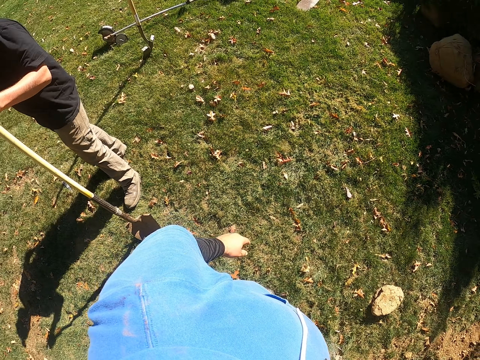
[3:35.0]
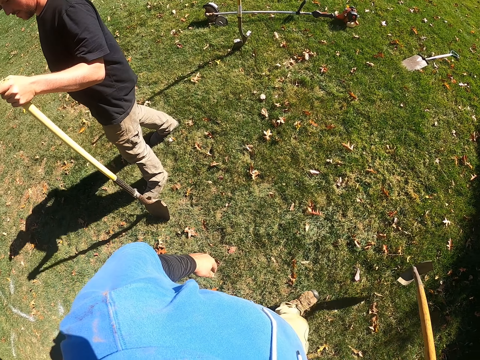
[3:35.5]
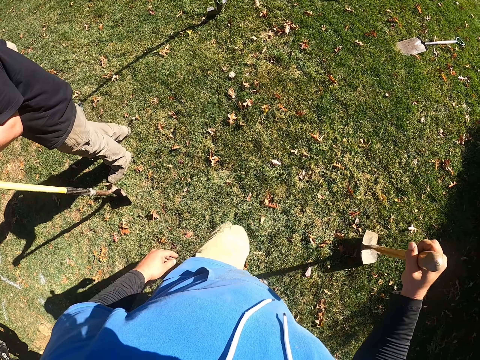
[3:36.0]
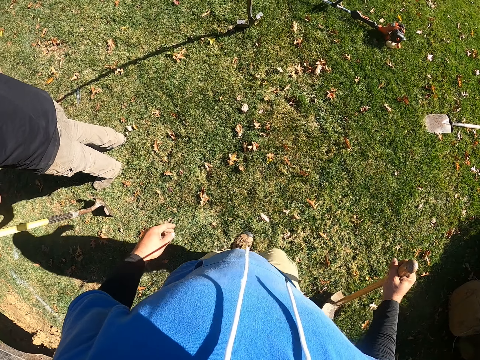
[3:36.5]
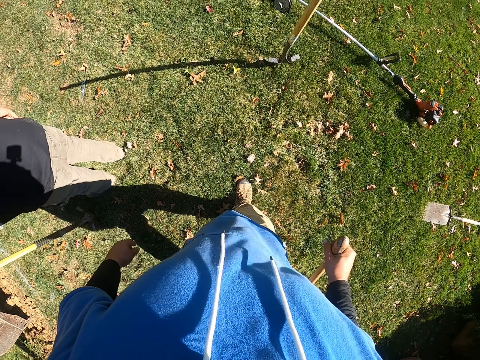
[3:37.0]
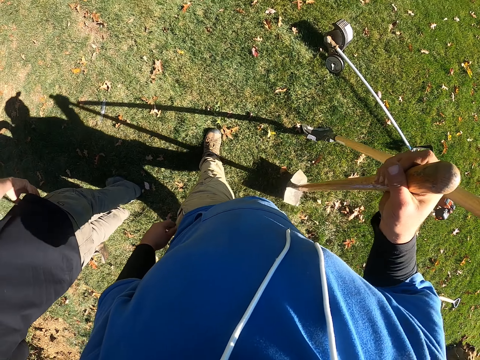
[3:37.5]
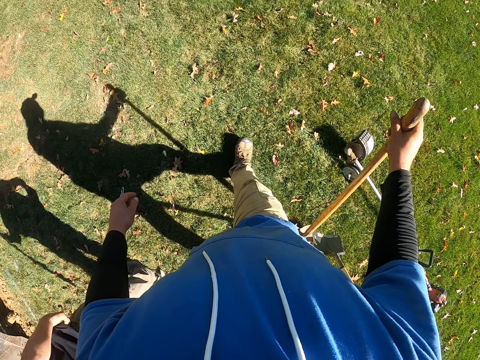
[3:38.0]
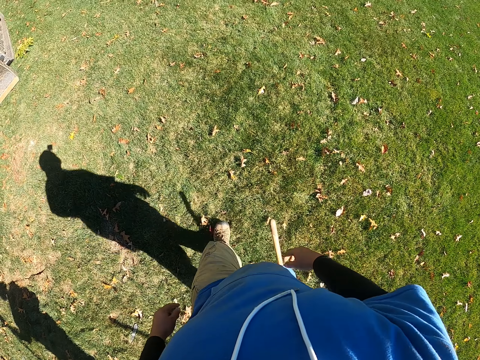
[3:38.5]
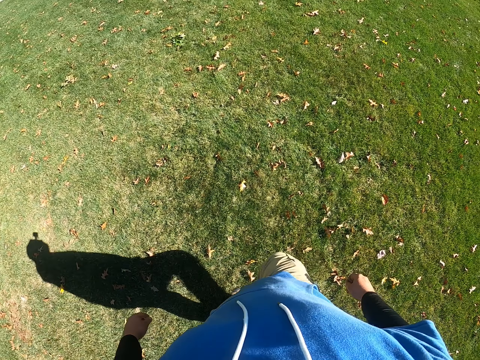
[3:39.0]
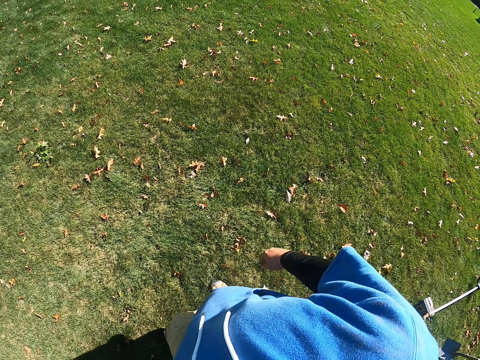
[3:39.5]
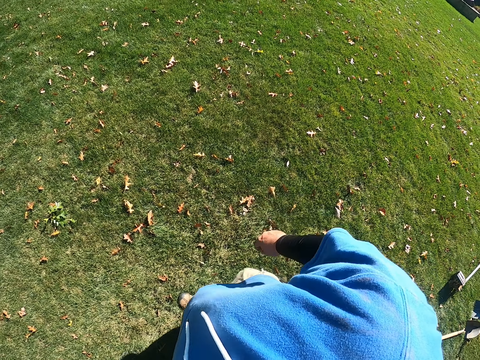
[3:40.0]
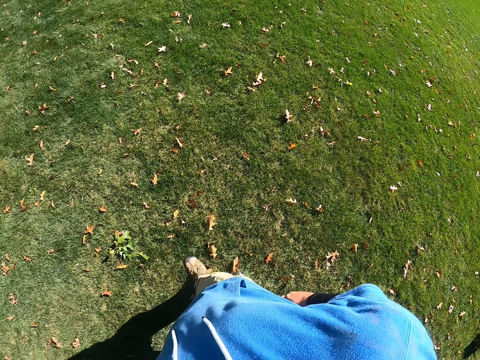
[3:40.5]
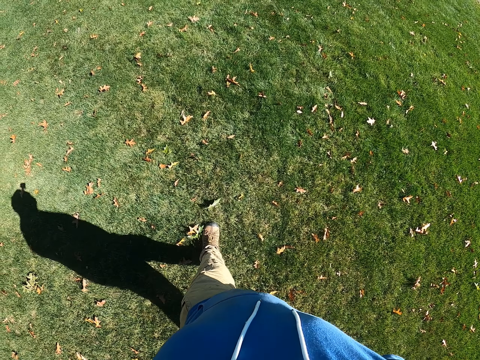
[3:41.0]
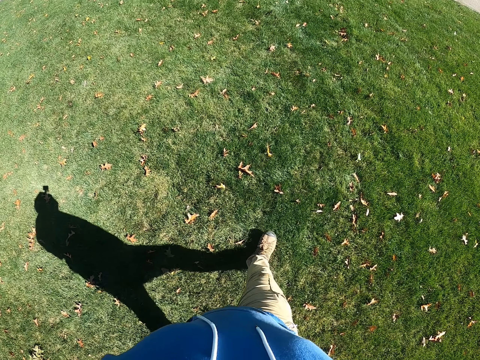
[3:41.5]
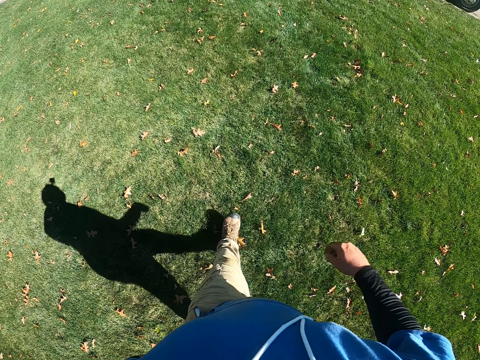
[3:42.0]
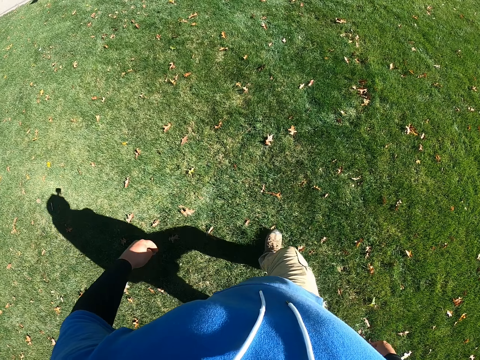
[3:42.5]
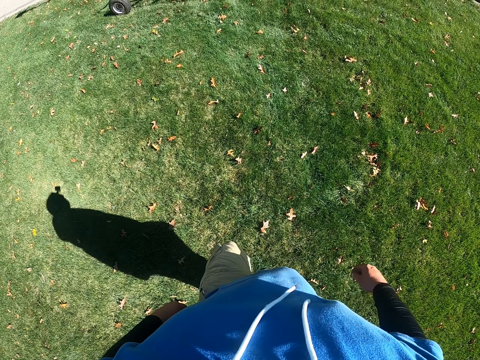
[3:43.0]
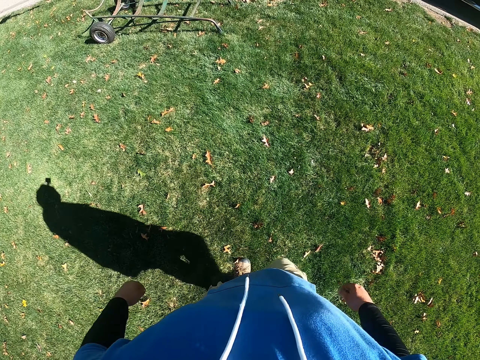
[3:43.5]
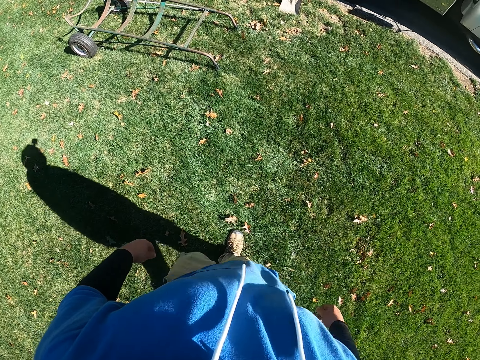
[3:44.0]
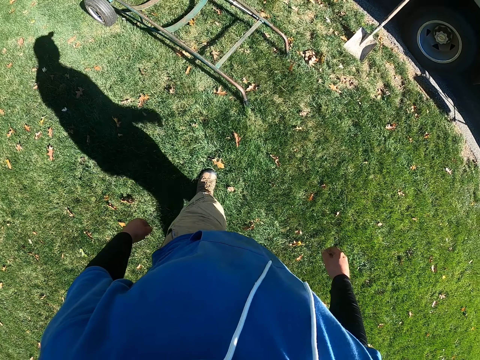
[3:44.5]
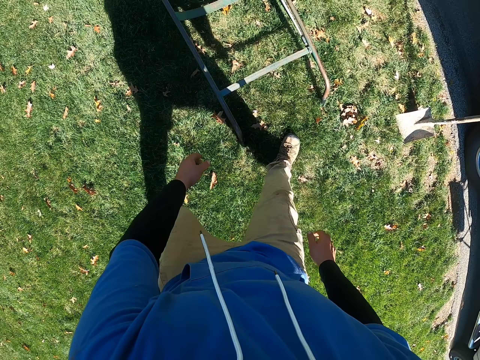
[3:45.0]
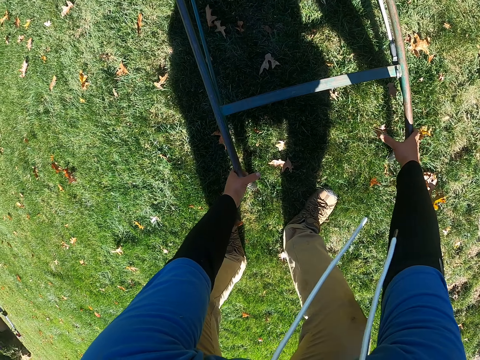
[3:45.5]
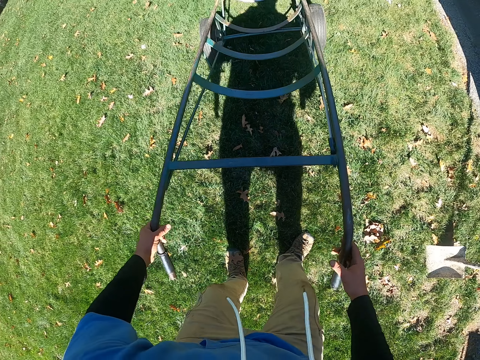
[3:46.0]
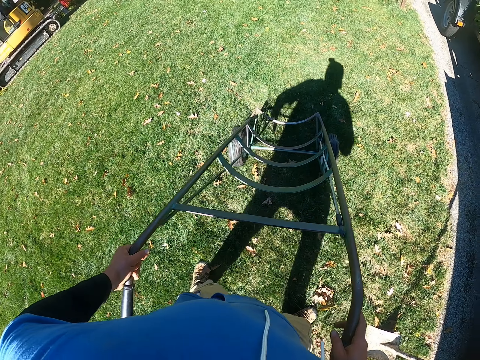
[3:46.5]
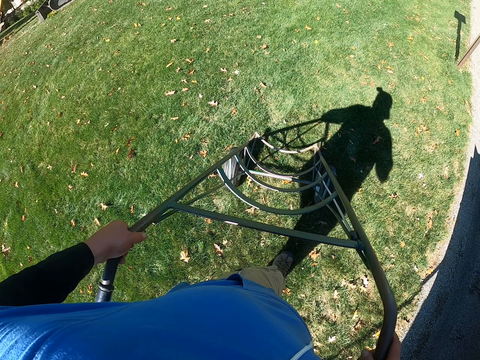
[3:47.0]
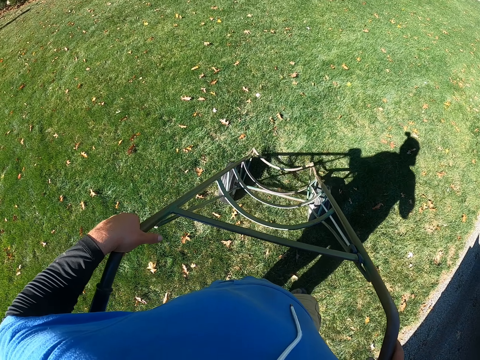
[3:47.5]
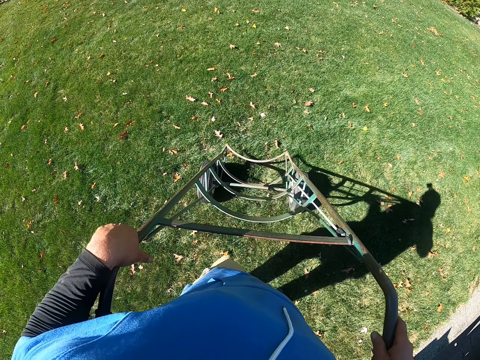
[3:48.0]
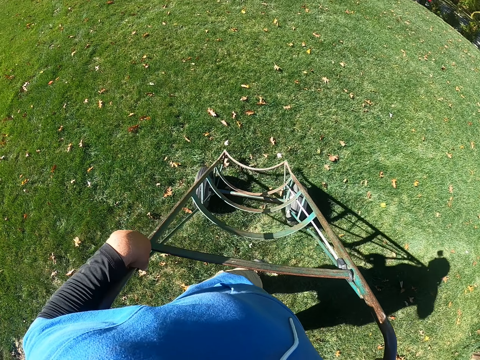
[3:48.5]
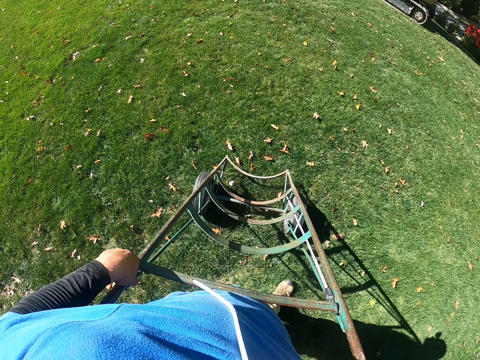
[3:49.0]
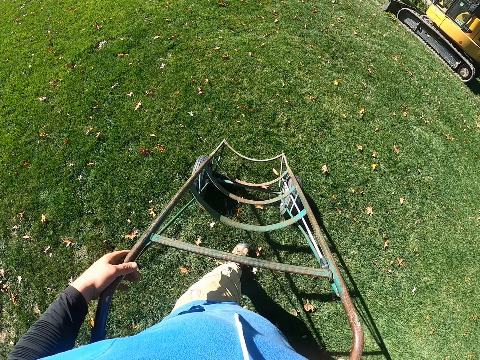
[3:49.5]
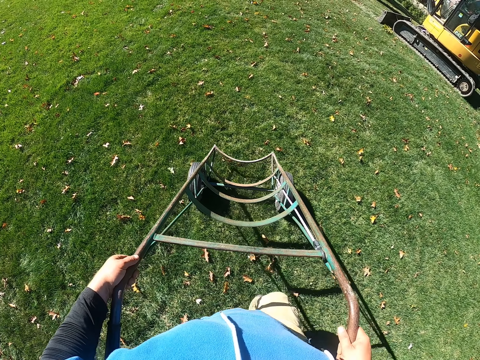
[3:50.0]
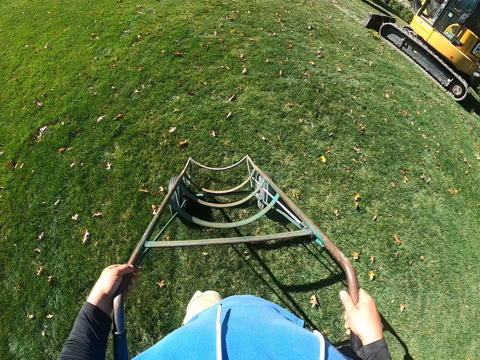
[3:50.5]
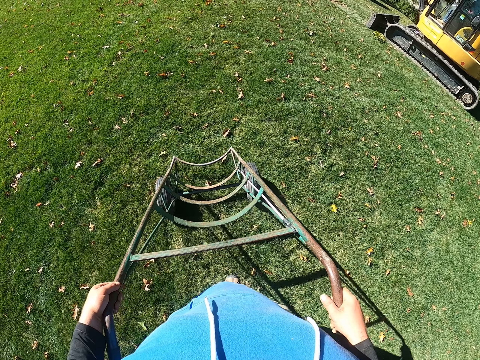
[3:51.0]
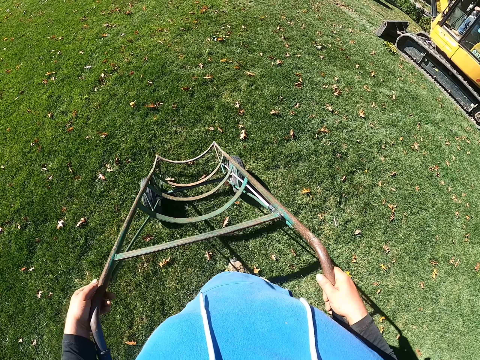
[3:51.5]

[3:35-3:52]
The camera wearer walks around. They pick up something. They move with the object.

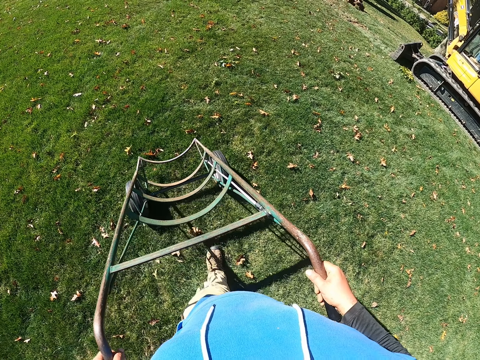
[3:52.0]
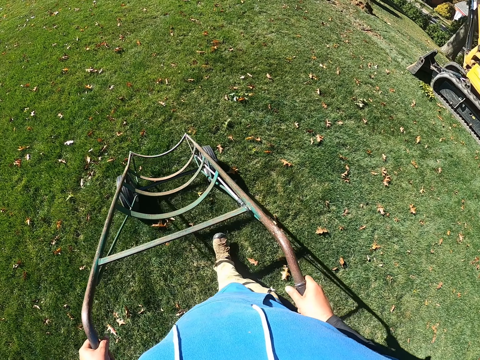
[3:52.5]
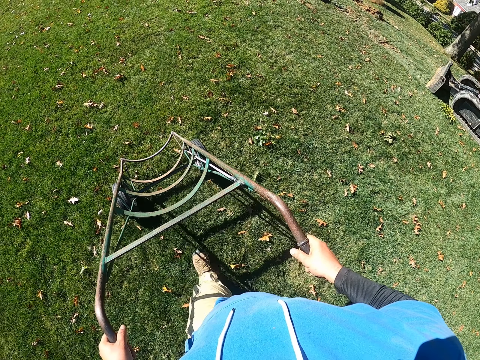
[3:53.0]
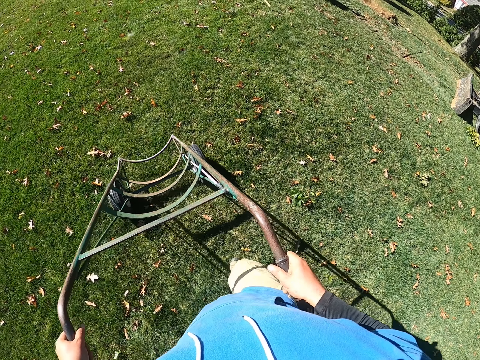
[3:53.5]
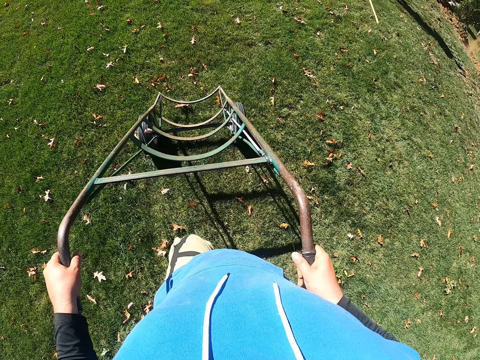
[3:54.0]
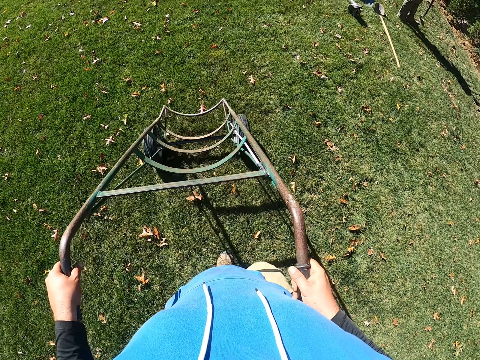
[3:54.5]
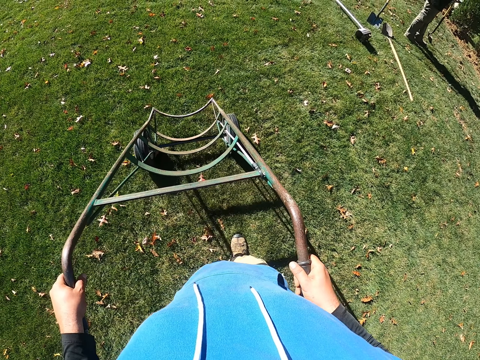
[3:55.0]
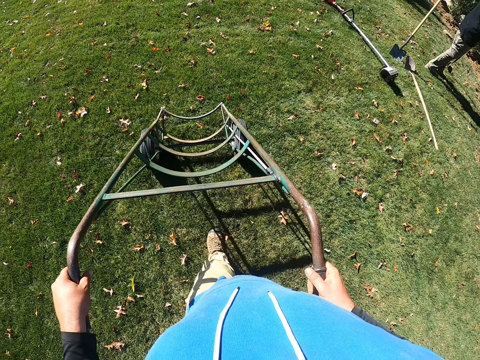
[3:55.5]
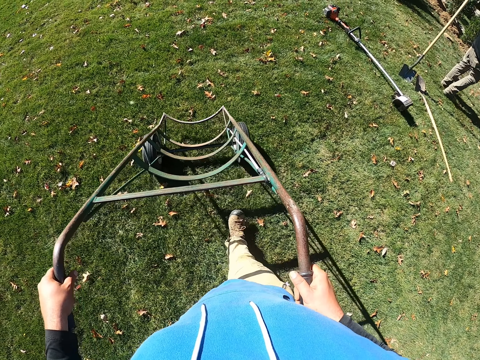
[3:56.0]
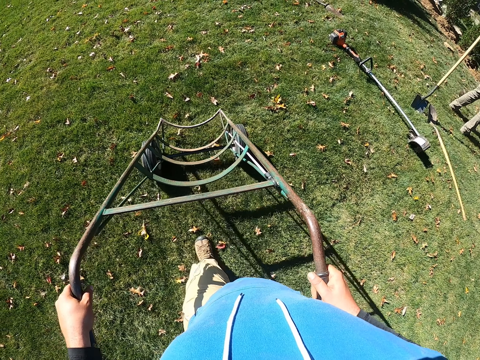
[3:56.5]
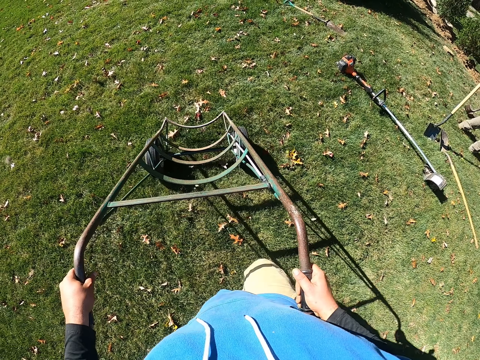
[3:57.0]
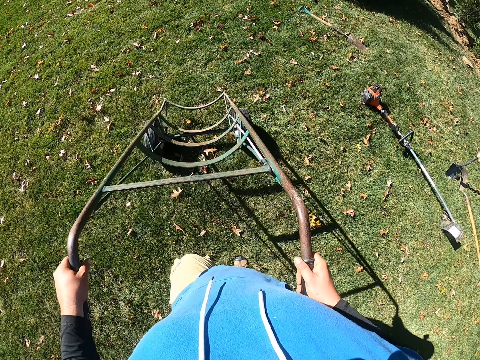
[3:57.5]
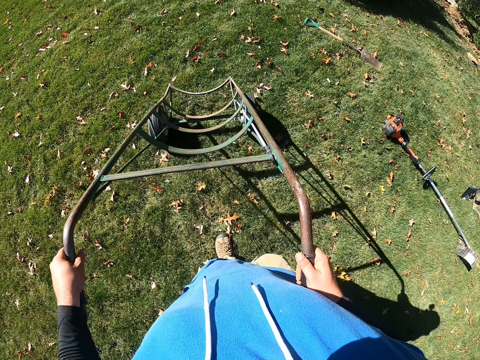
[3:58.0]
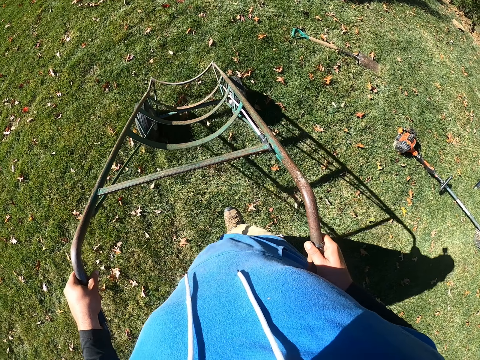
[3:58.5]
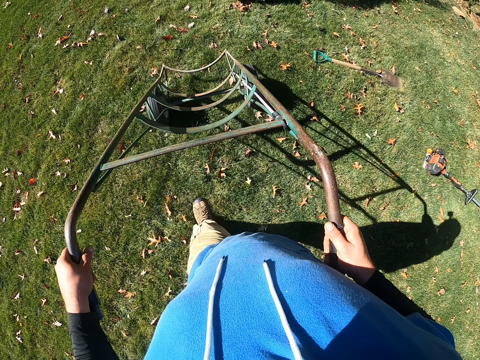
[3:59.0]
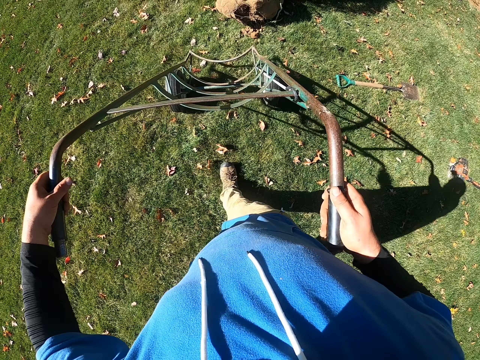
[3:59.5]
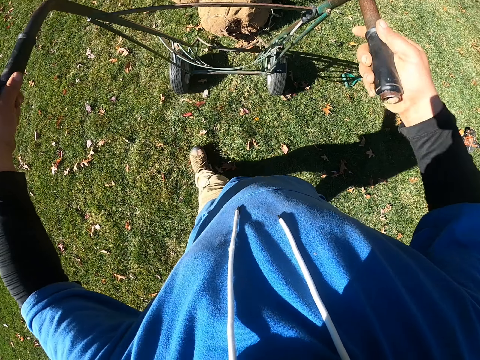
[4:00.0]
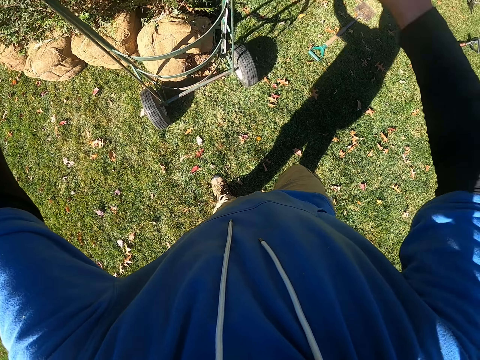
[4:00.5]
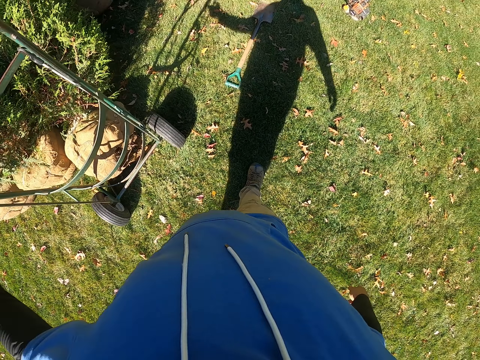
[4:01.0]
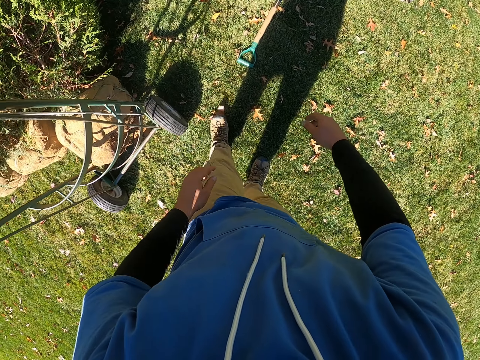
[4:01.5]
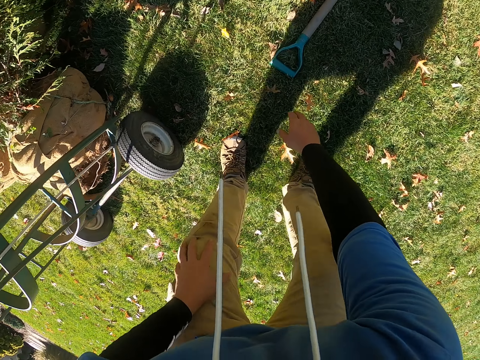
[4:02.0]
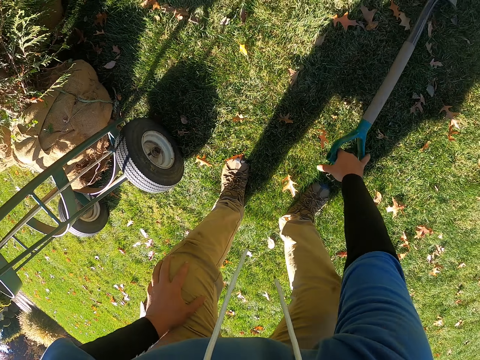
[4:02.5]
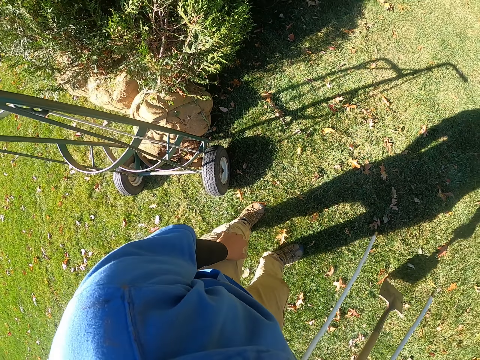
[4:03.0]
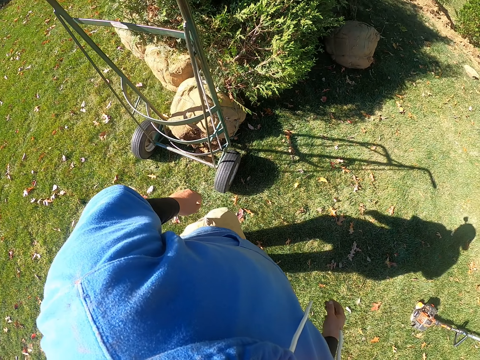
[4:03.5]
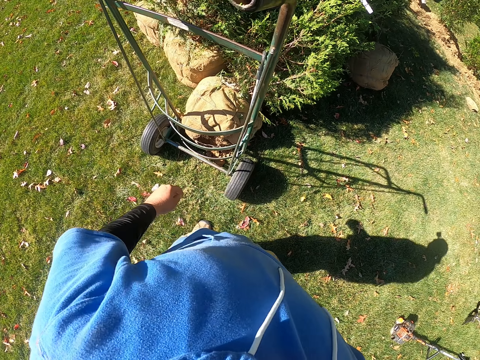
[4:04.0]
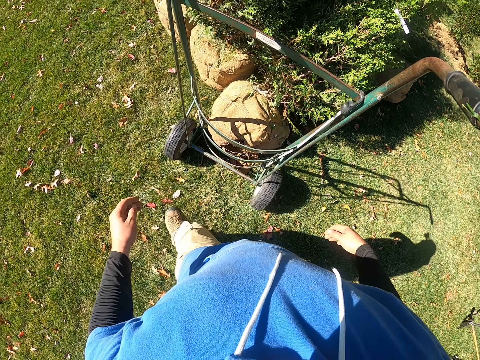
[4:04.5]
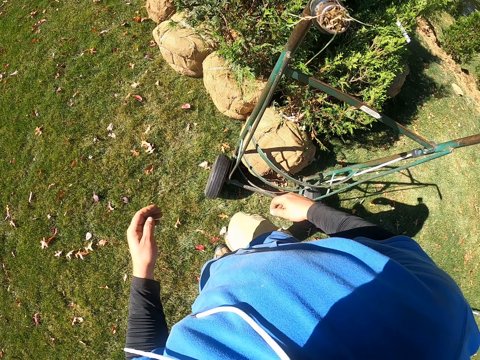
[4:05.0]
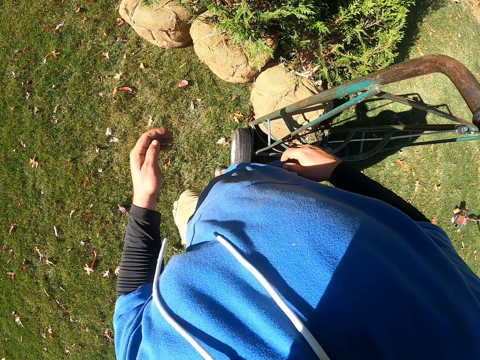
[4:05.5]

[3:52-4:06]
The camera wearer picks up the spade.
